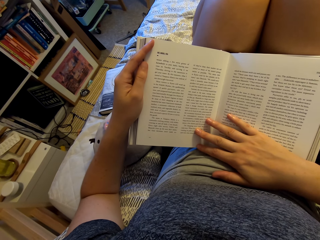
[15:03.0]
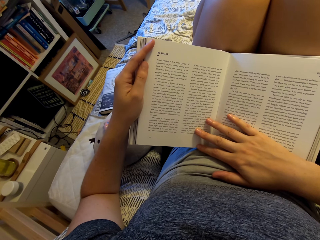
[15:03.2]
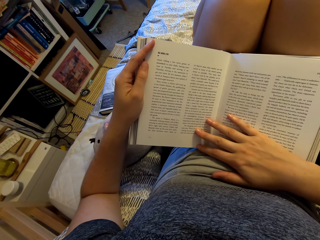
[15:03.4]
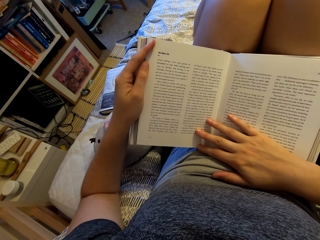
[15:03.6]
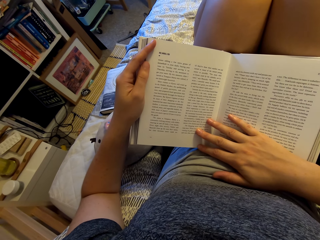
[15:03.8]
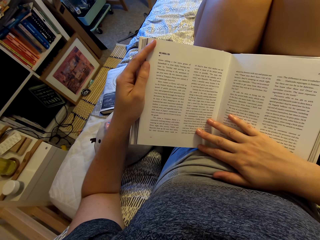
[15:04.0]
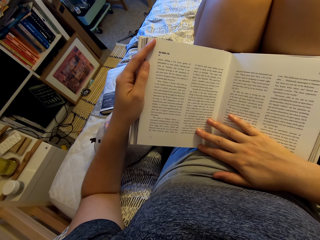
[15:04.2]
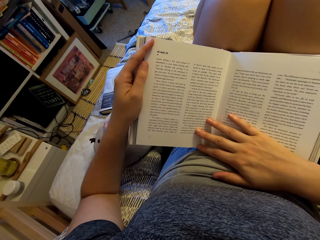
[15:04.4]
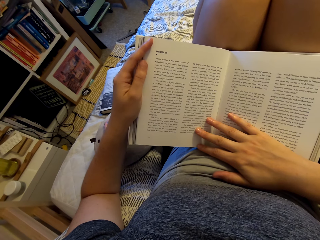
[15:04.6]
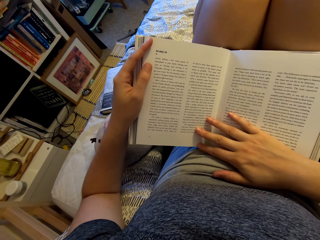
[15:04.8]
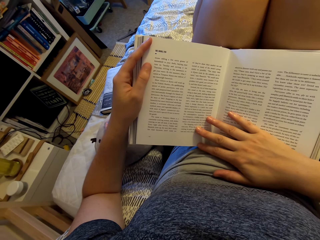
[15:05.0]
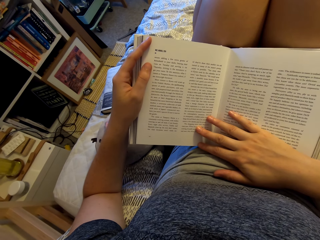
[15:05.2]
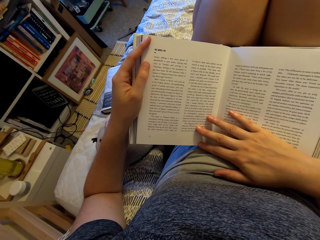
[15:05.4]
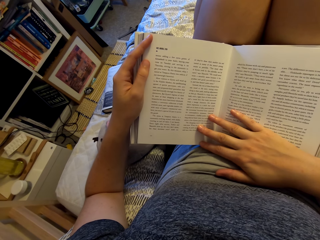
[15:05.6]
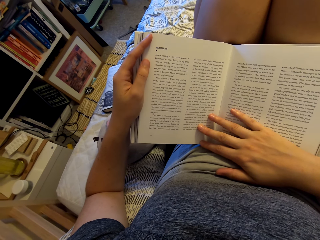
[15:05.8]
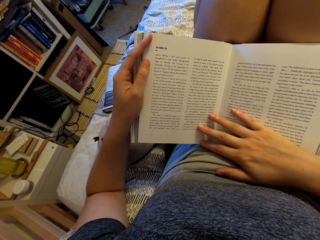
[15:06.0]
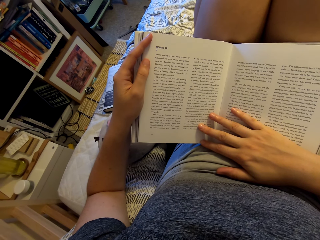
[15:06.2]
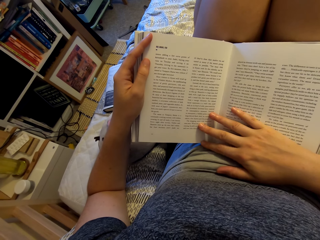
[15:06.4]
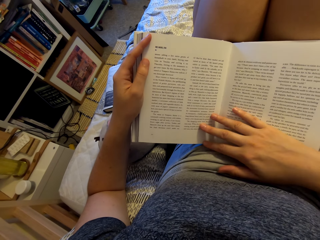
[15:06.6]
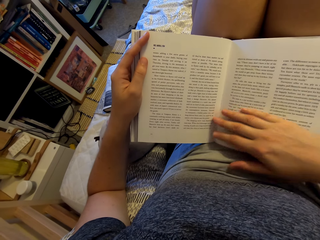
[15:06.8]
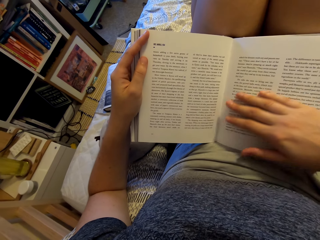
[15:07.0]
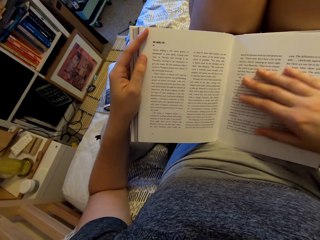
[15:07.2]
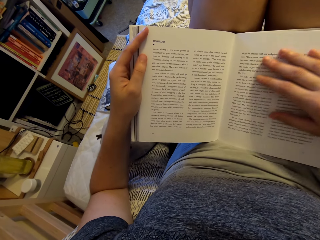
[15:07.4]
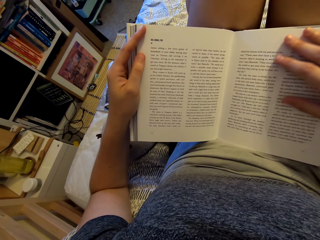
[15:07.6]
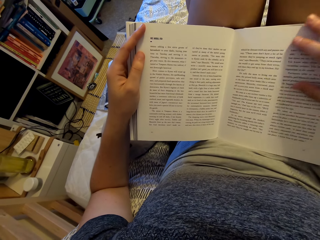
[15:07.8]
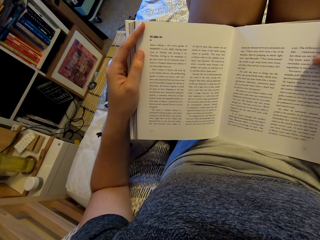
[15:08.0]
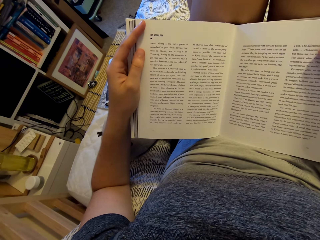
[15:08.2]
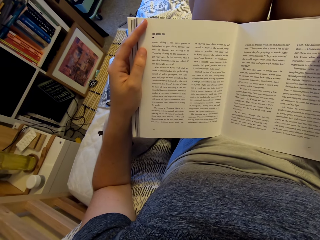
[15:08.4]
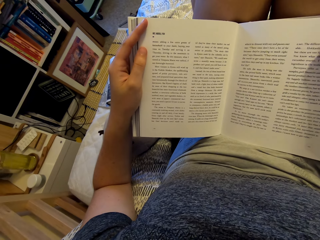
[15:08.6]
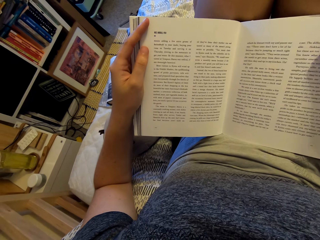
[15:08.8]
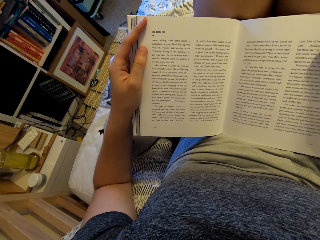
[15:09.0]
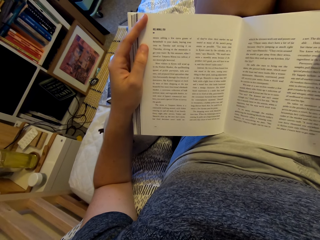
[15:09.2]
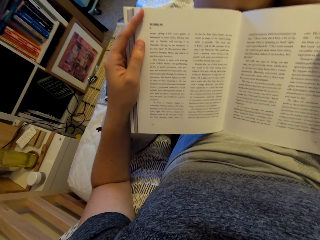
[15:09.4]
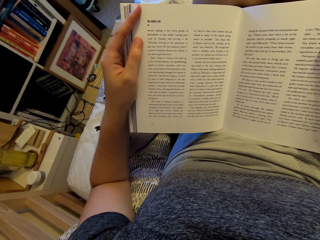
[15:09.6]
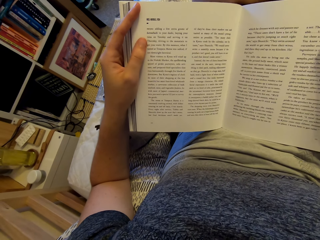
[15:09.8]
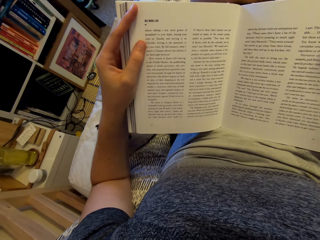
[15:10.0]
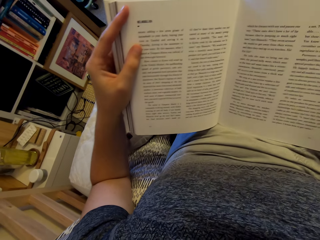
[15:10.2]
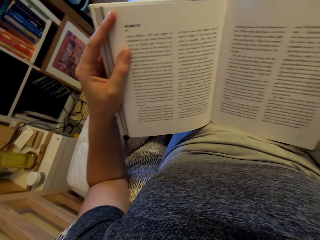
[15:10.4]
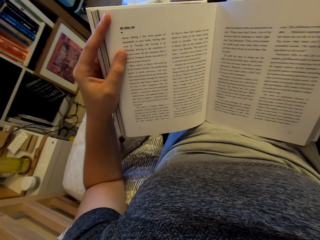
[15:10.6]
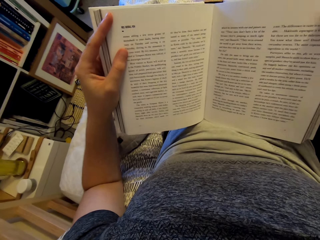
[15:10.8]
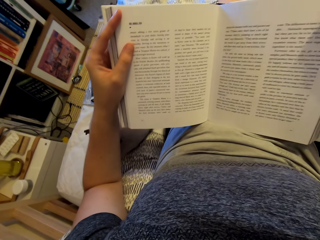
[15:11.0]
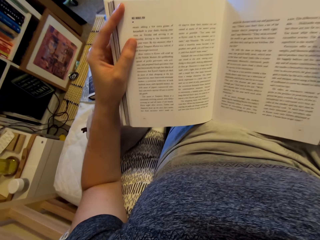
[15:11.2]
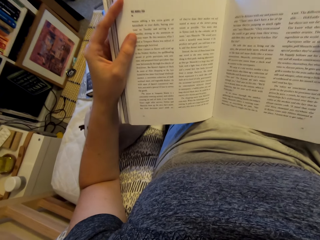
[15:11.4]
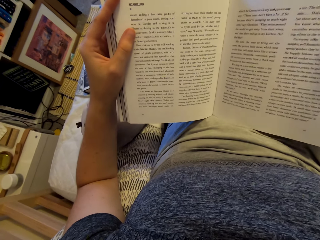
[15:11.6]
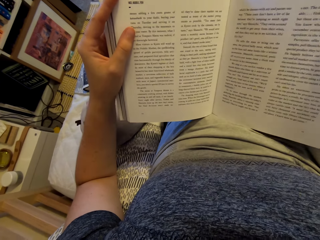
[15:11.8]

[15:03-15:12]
The camera wearer moves the right hand on the book.
